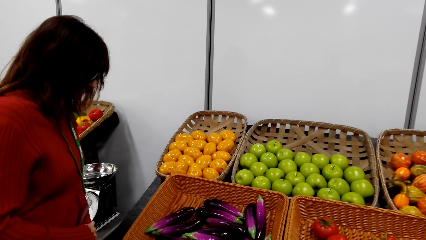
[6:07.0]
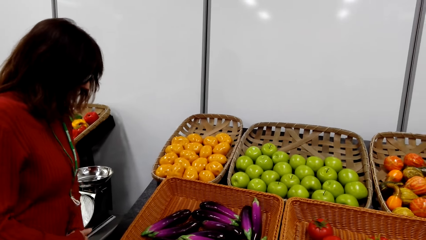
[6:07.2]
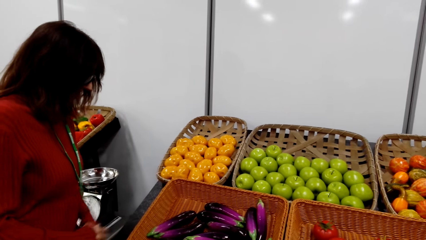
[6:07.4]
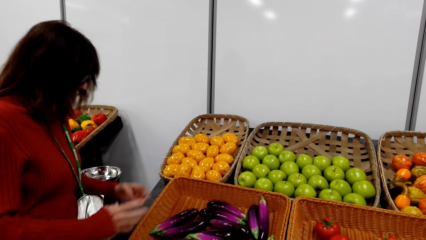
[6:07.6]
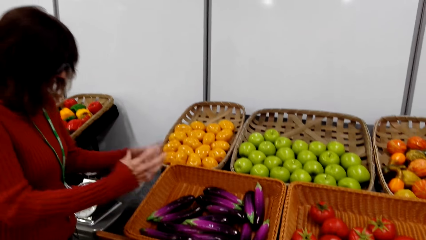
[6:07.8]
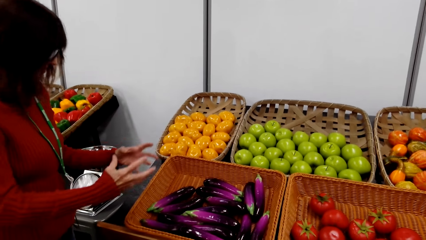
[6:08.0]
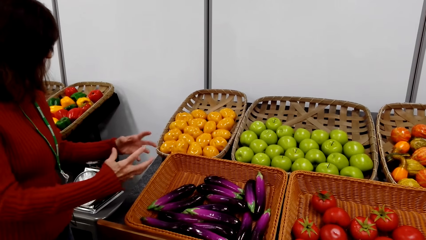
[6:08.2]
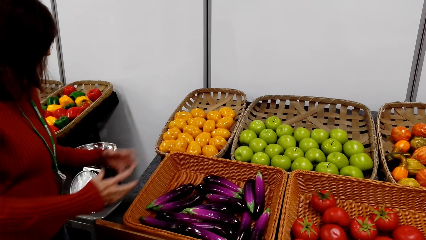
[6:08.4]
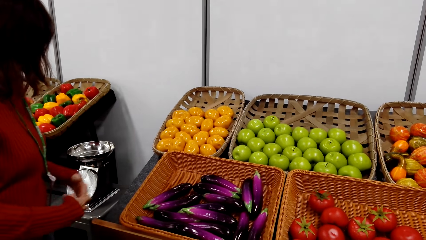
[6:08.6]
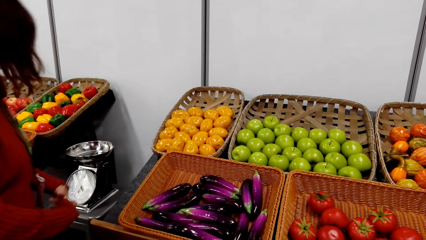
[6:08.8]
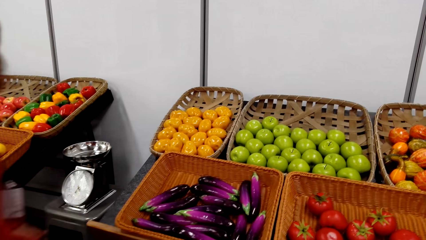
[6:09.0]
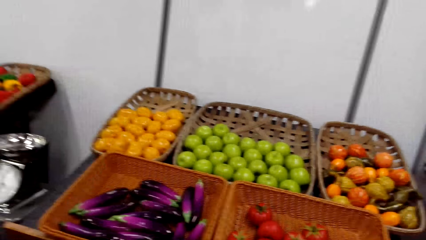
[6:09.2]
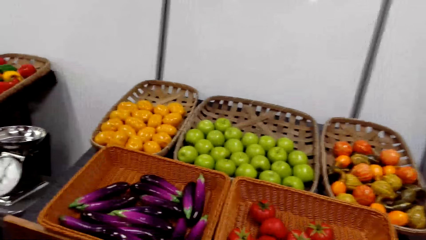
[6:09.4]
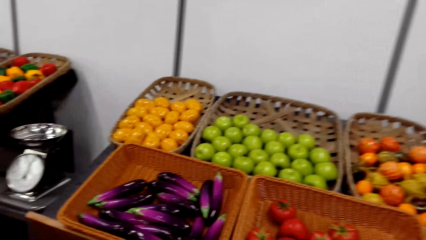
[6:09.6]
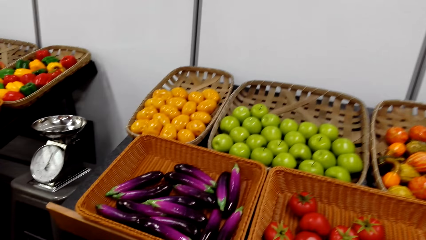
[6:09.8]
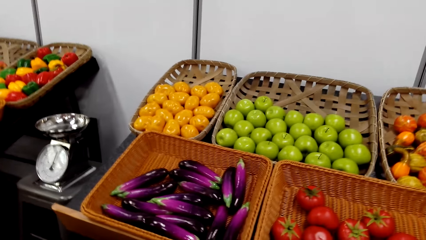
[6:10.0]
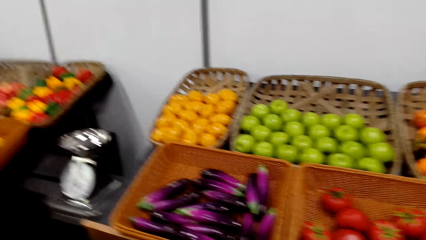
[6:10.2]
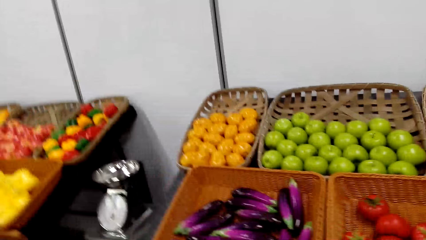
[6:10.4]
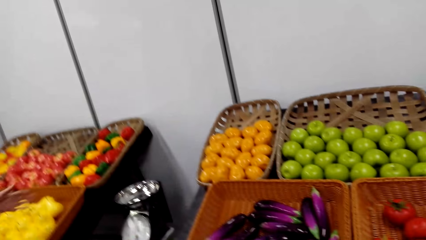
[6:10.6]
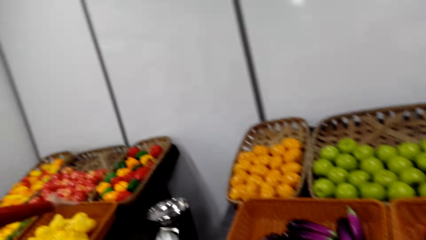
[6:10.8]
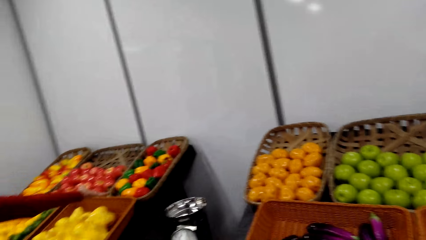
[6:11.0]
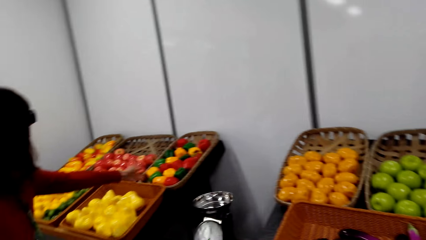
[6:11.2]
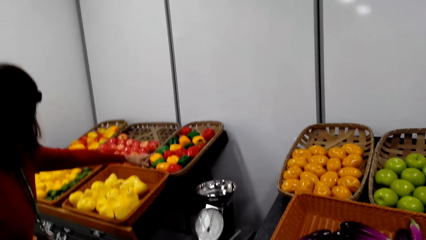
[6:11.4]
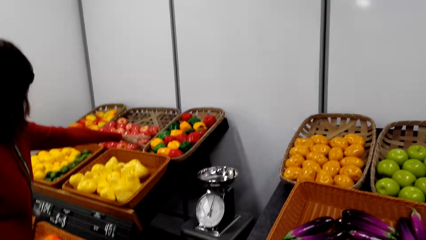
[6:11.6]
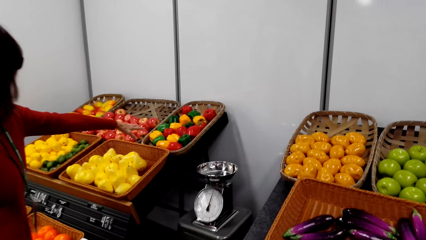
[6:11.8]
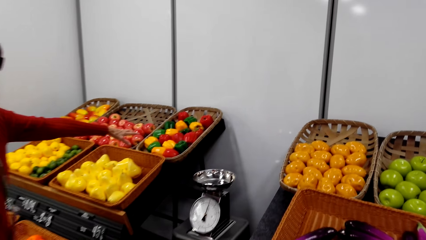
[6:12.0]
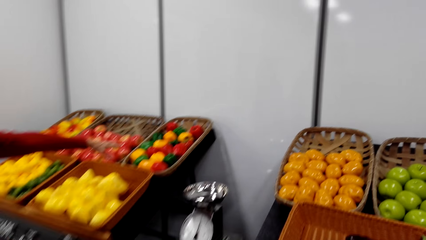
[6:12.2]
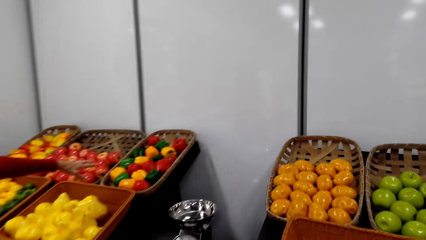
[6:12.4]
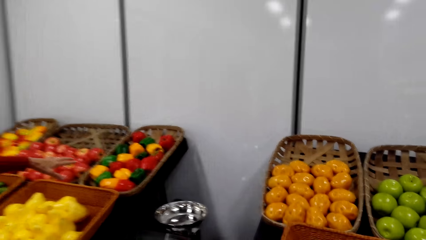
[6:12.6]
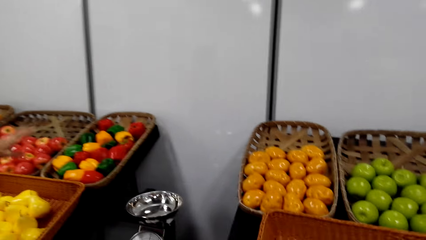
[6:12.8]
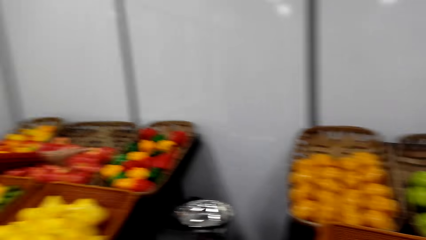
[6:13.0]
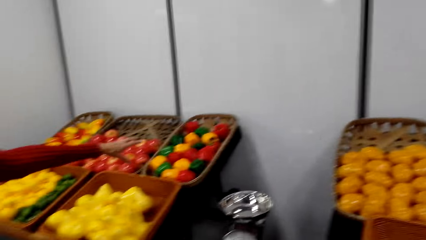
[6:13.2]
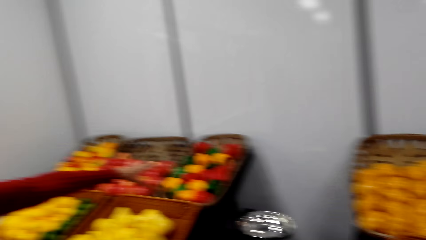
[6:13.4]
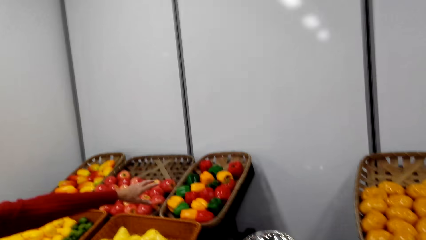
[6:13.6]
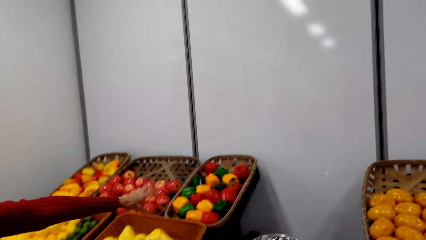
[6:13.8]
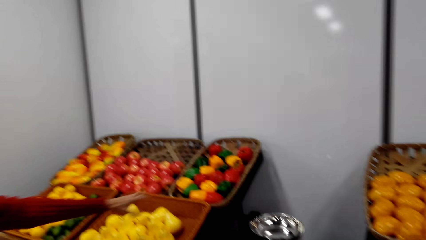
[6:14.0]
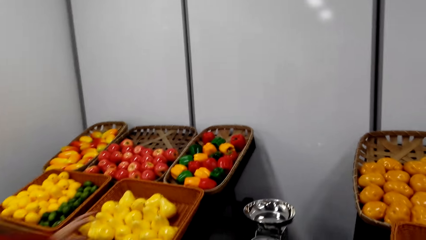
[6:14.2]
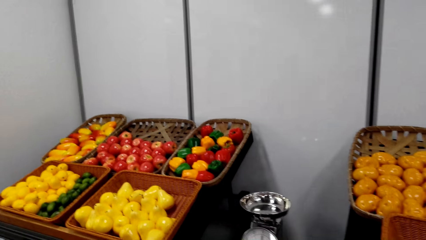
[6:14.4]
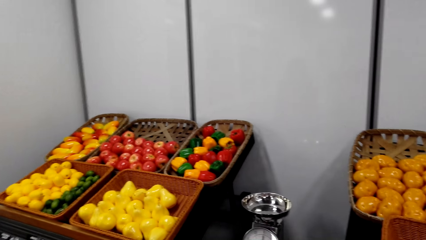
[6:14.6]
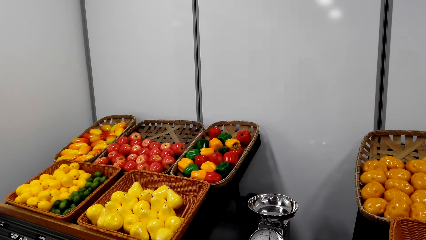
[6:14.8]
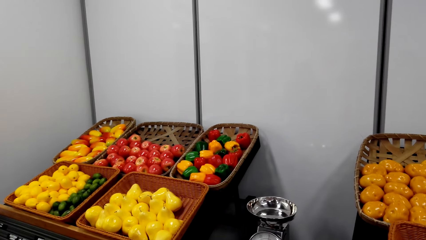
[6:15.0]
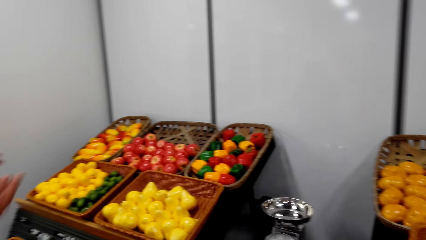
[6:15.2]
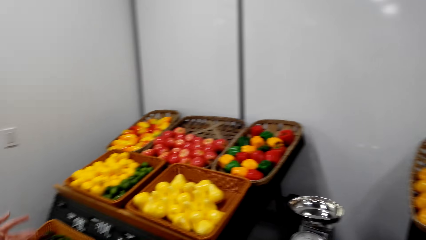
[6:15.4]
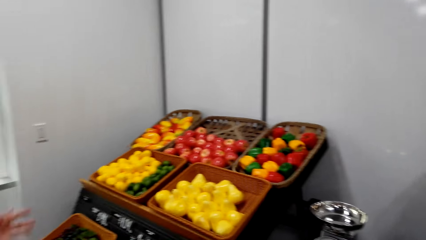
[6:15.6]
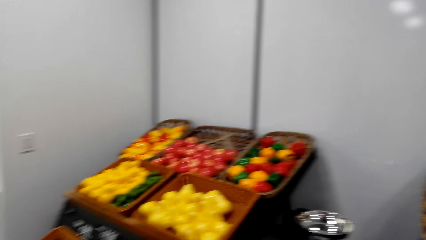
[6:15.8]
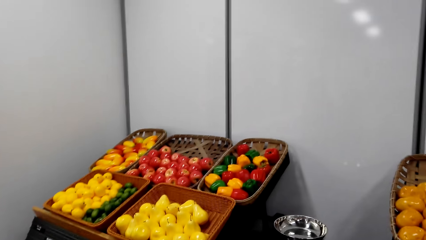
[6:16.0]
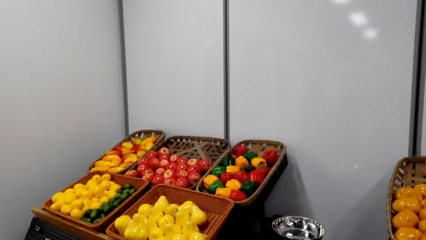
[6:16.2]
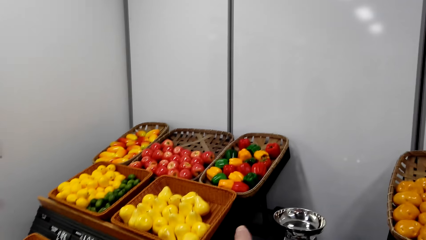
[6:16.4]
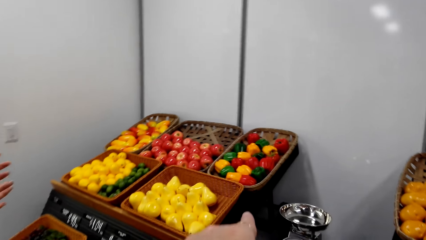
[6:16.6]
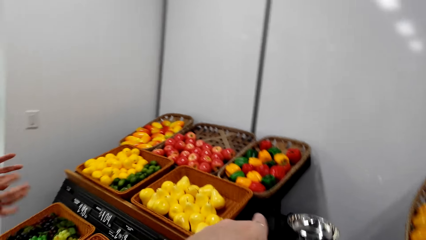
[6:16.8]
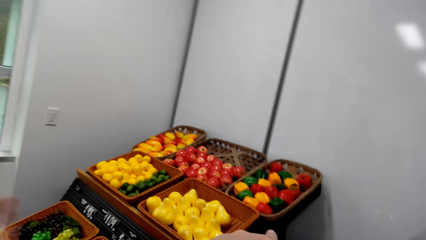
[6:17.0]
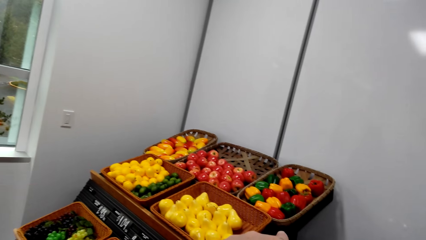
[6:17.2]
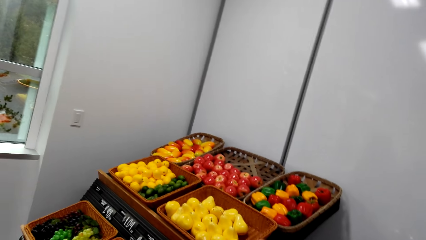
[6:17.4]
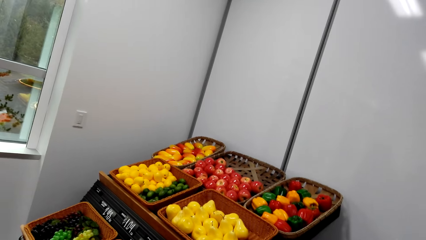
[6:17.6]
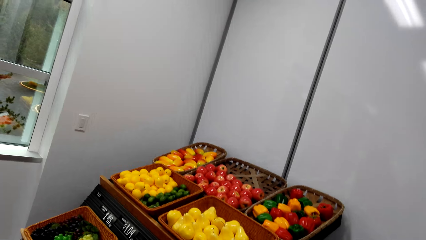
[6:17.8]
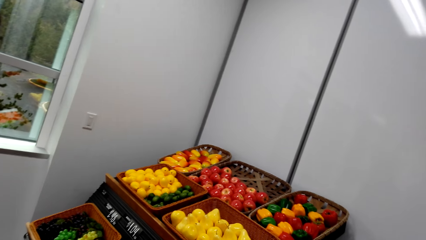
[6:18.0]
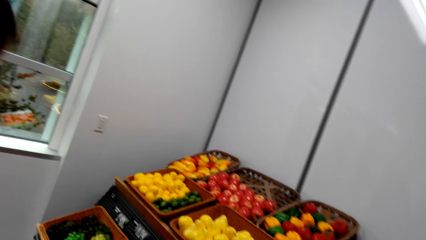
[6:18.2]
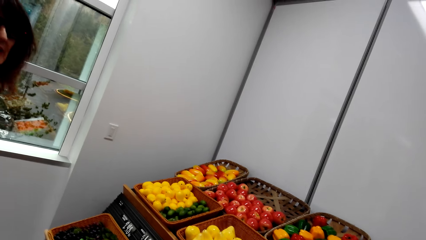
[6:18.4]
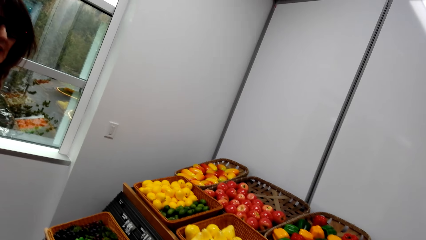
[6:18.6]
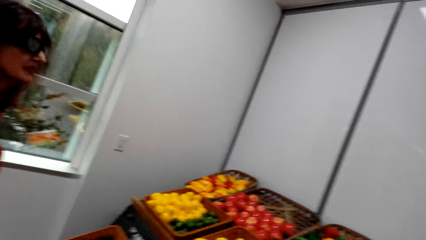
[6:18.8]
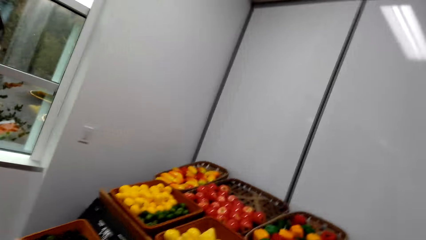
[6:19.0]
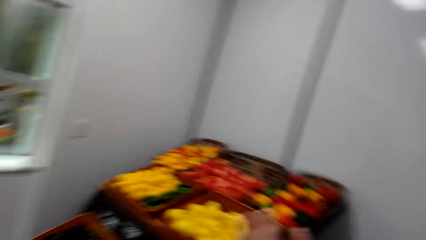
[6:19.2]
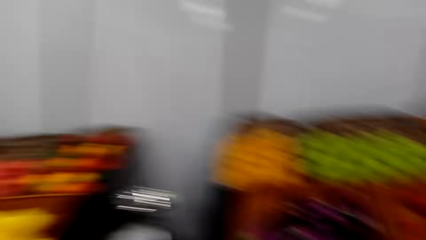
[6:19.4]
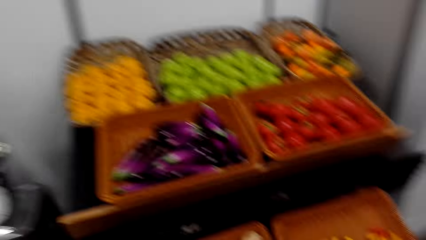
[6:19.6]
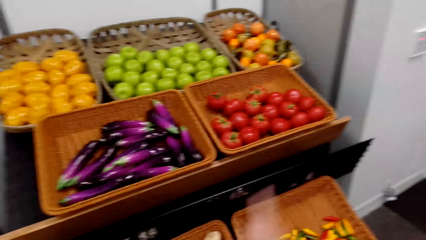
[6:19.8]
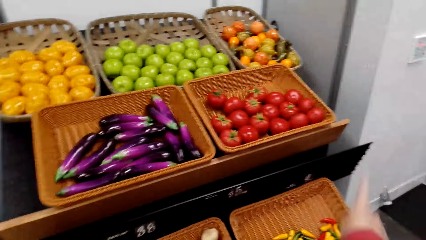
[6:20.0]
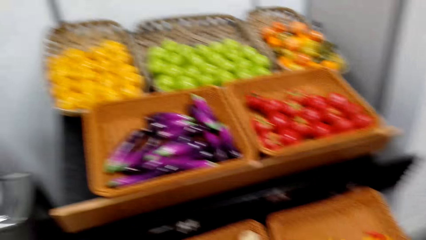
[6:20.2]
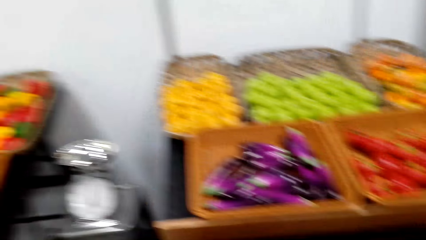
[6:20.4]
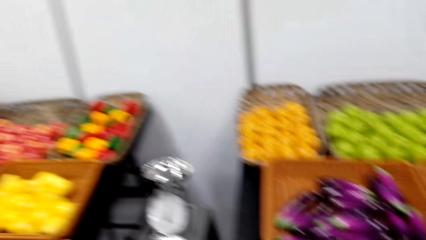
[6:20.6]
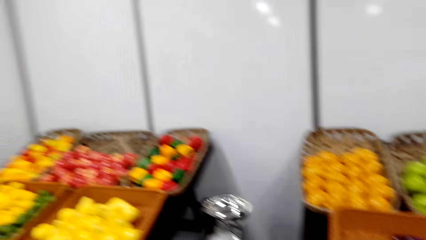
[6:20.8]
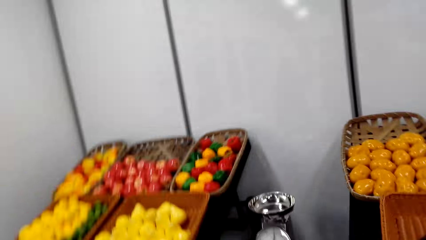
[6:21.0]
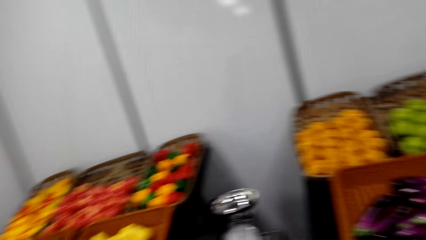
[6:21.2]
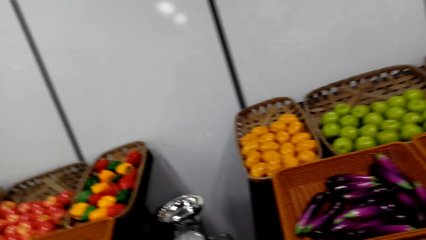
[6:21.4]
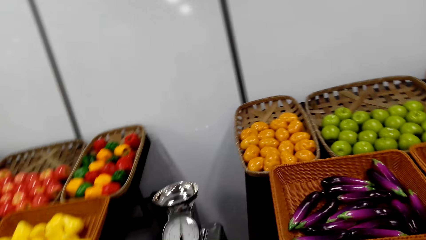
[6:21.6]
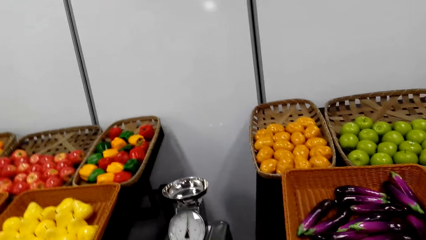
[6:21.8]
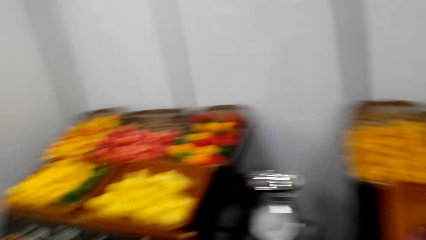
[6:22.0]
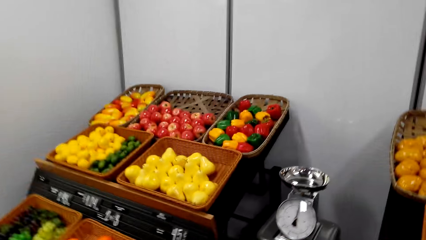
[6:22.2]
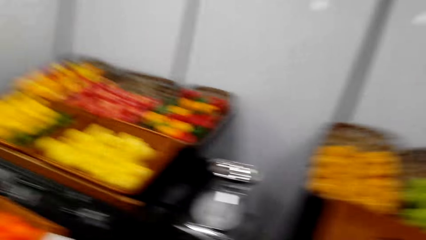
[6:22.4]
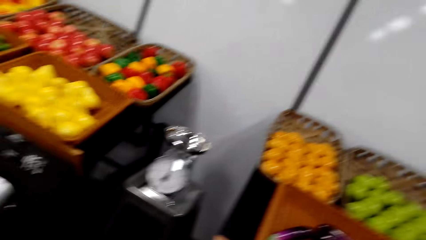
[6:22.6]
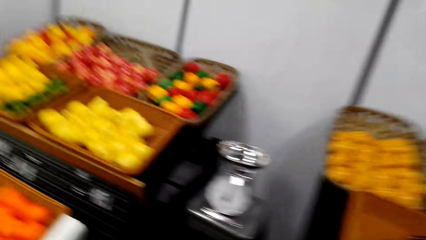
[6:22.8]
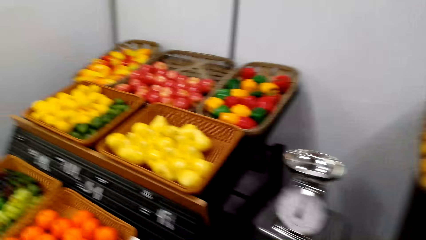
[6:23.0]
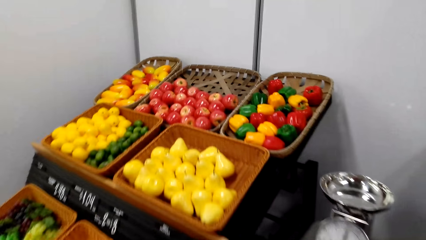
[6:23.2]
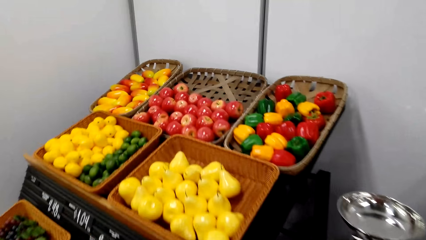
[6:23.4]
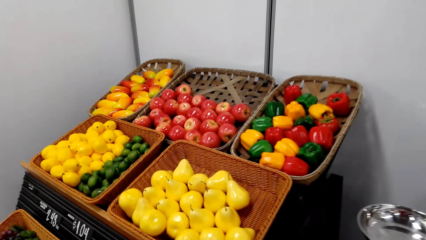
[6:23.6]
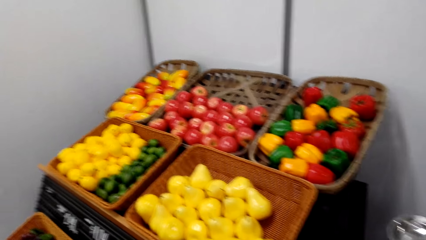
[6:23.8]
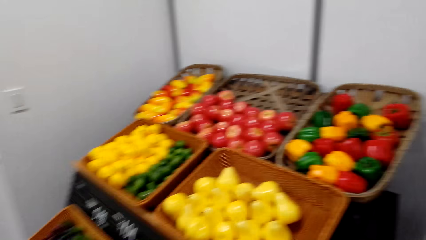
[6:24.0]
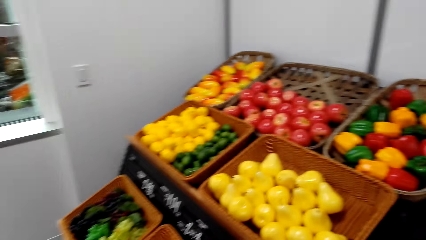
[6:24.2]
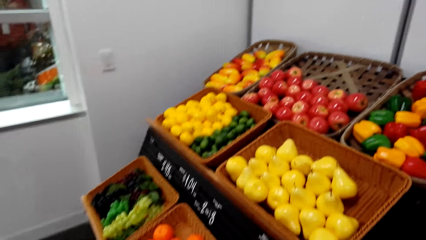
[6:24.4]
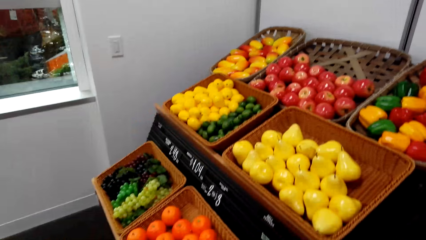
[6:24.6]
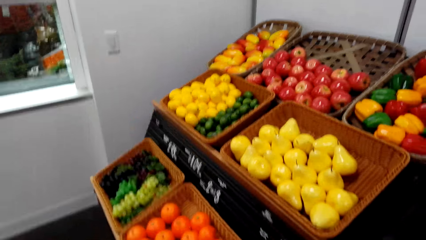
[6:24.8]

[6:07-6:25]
A woman makes a hand gesture. The woman points to a bell pepper.
